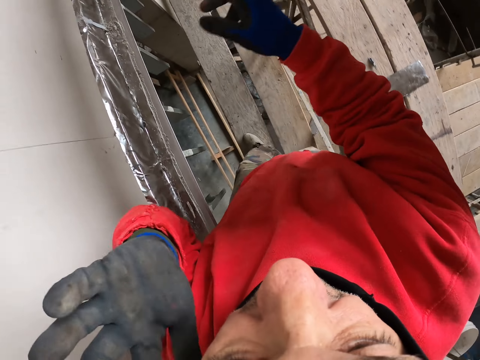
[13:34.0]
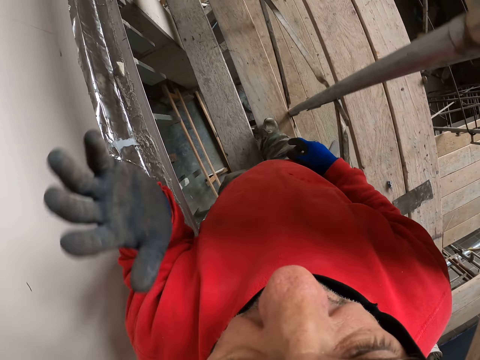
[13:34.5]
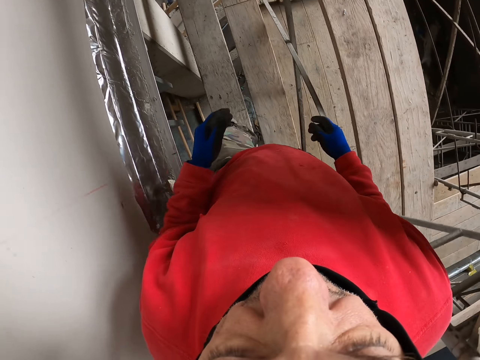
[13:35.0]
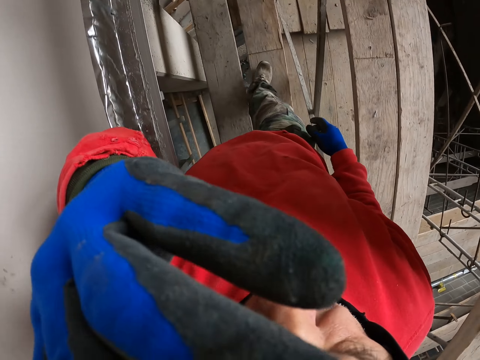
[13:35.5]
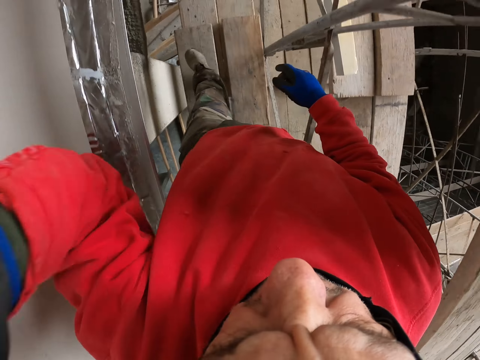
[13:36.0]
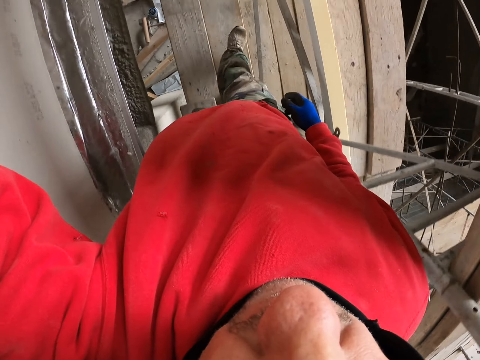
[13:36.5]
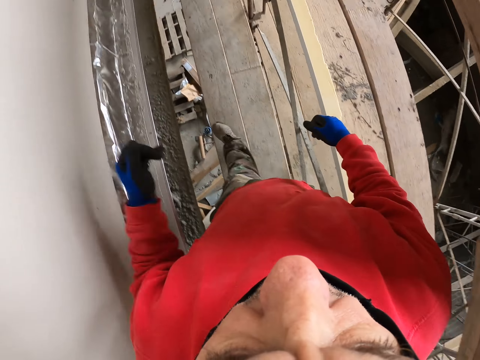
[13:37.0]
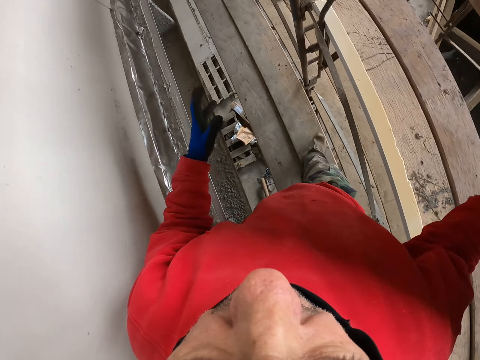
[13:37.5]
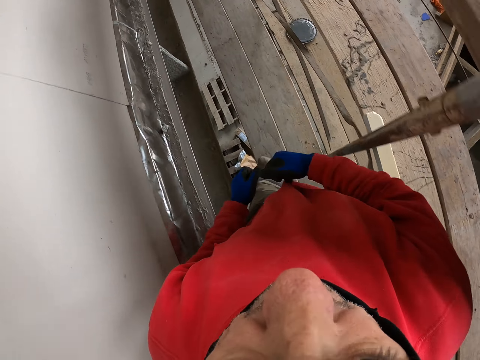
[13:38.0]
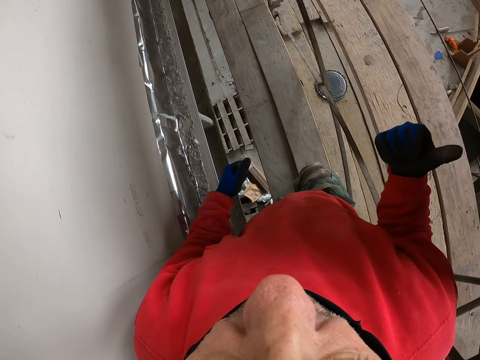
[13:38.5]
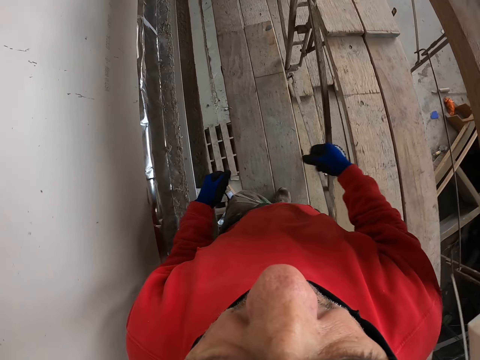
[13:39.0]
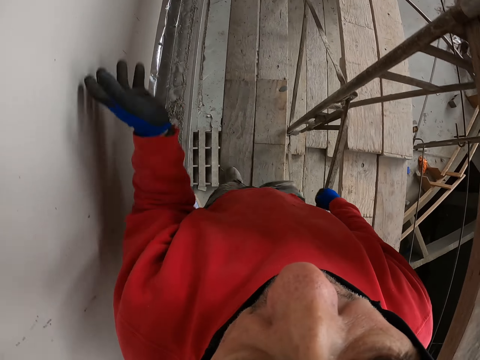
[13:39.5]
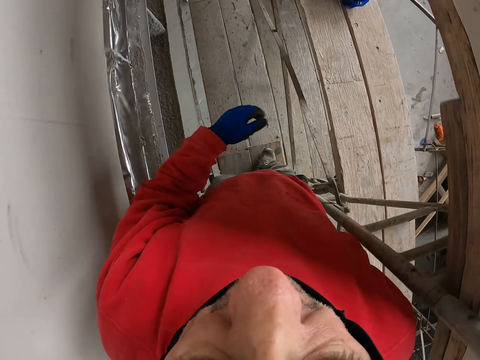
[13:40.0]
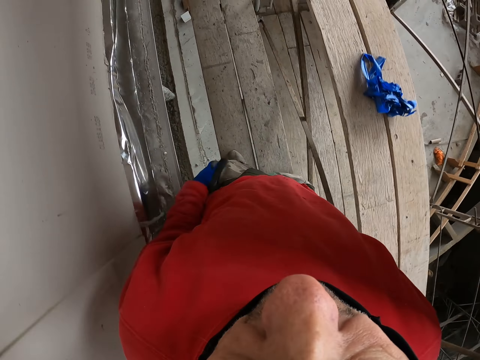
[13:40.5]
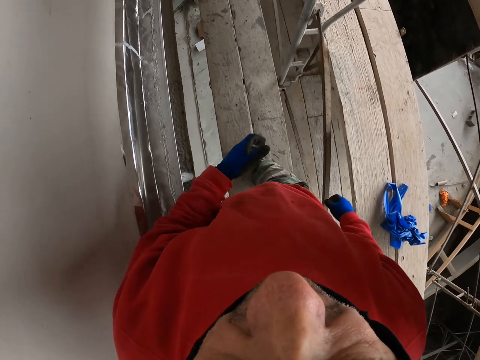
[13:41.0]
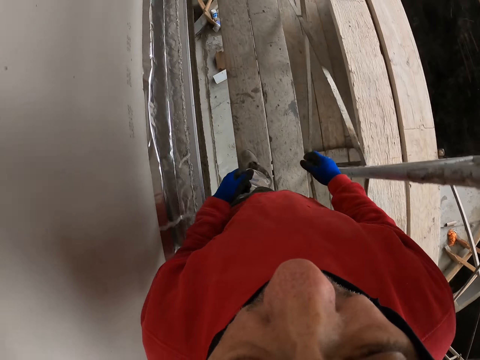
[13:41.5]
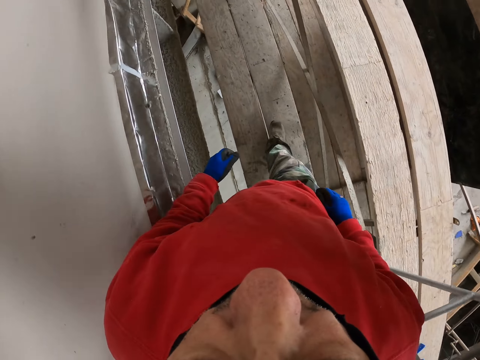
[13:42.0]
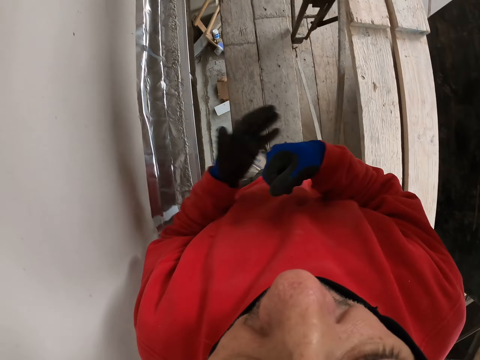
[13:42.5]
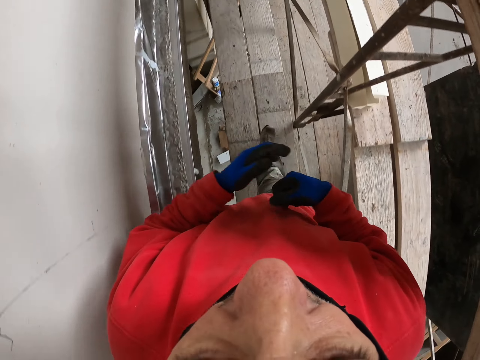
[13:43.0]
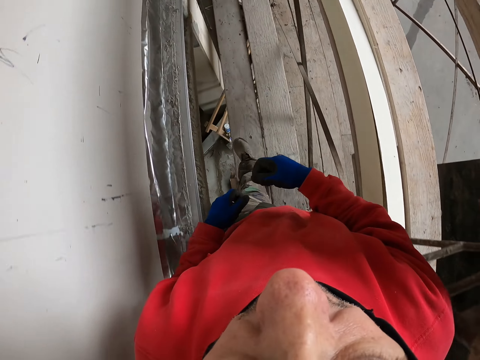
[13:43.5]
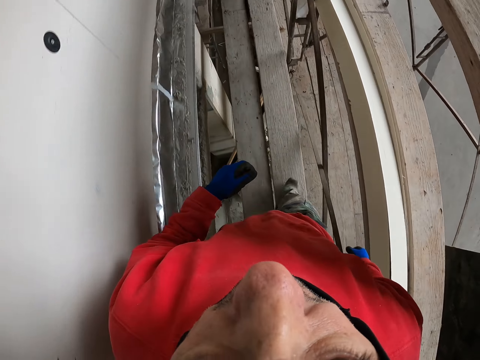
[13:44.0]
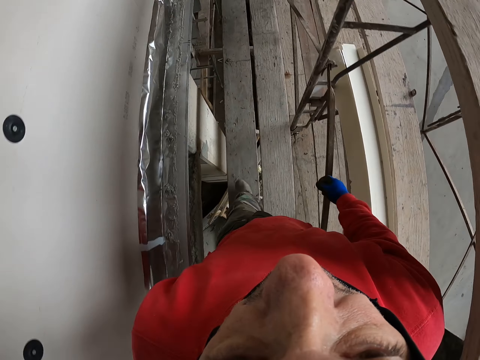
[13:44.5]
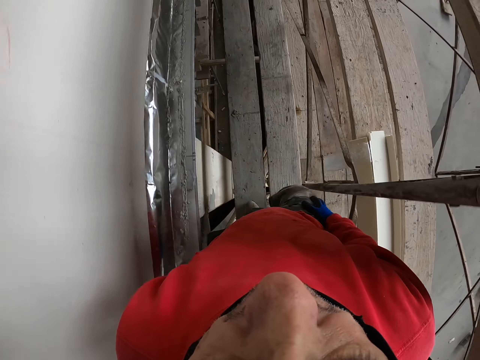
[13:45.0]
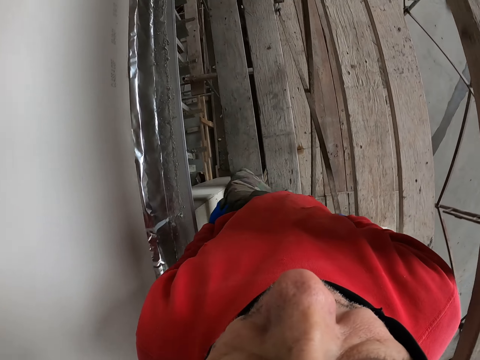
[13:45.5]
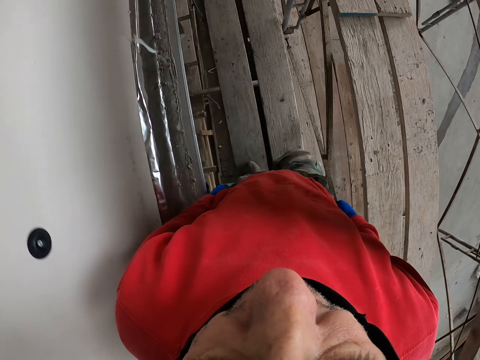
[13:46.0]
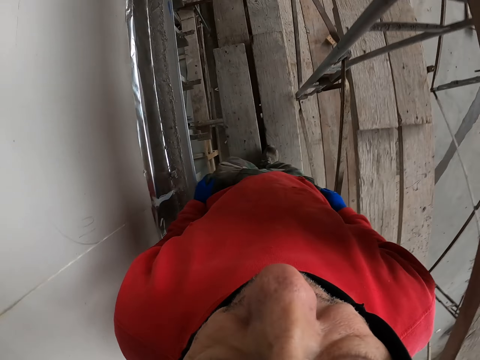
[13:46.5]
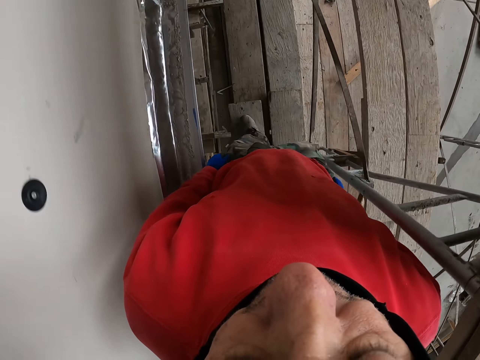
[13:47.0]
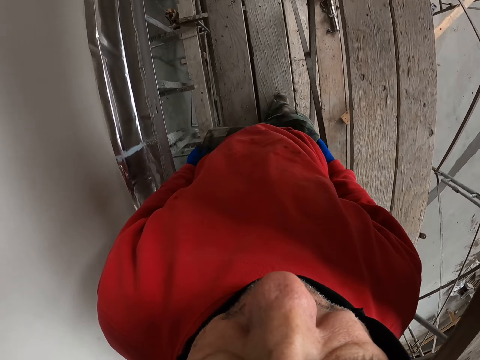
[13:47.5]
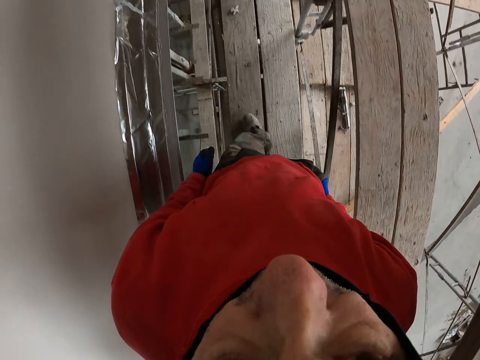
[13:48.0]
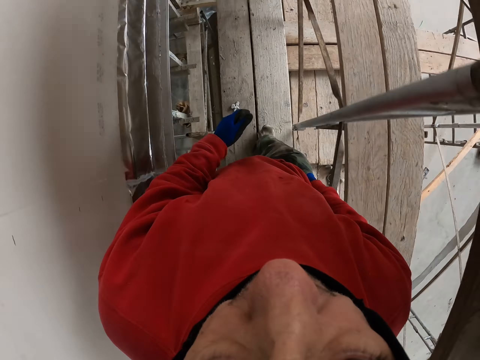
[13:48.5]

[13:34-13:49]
The camera wearer walks a few steps. He puts down his hand. He touches his face. He walks a few steps. He taps his hand.

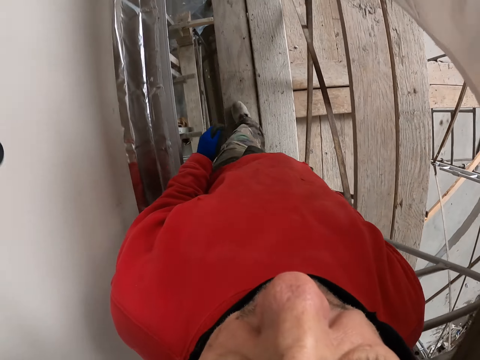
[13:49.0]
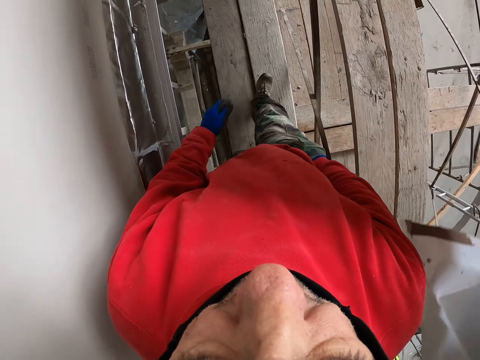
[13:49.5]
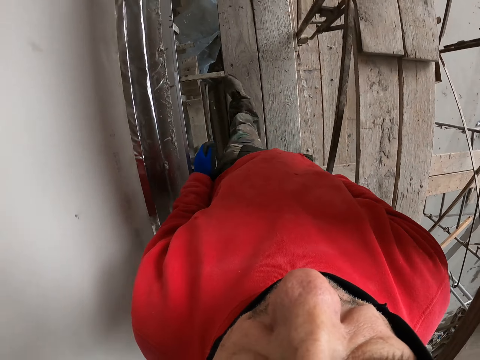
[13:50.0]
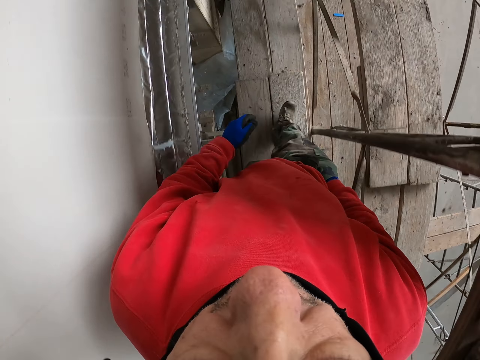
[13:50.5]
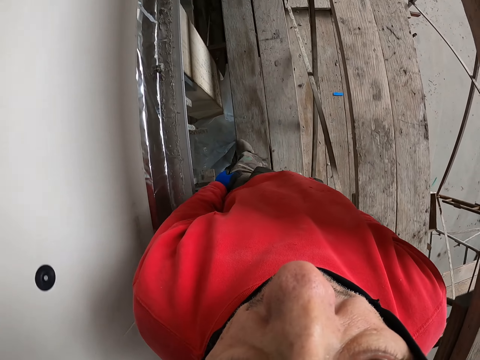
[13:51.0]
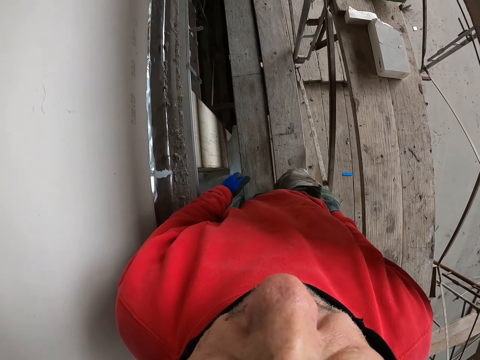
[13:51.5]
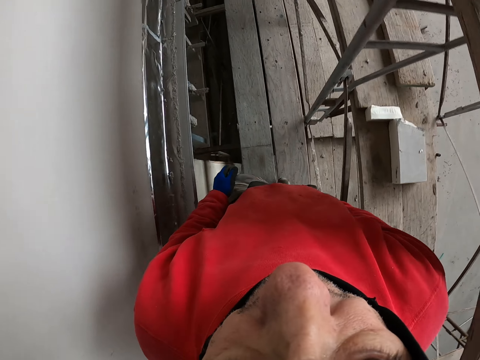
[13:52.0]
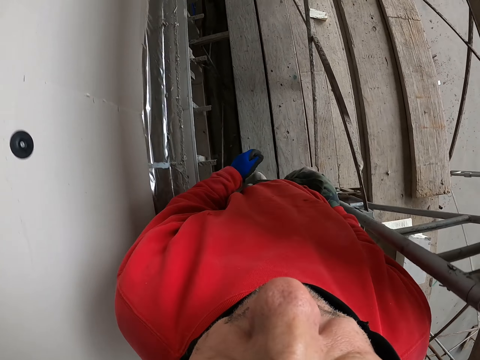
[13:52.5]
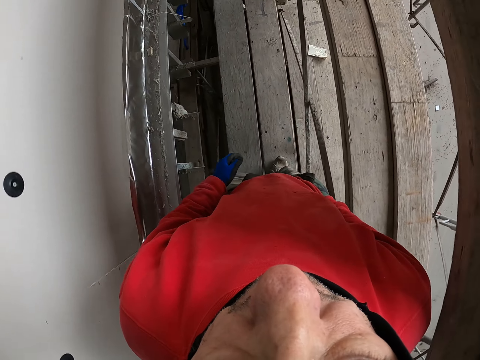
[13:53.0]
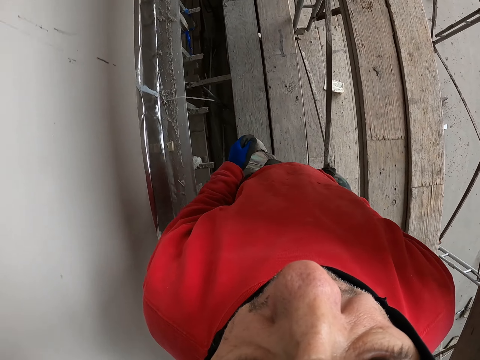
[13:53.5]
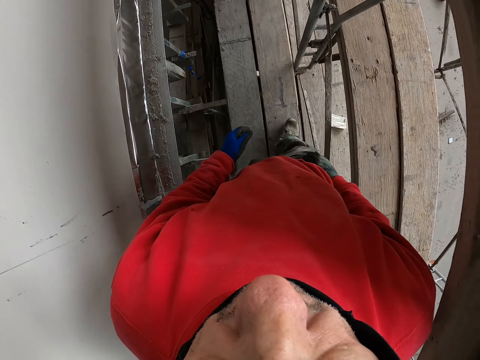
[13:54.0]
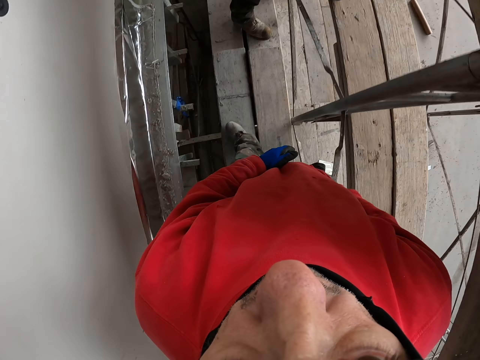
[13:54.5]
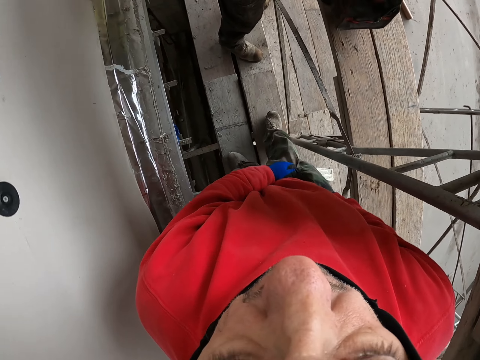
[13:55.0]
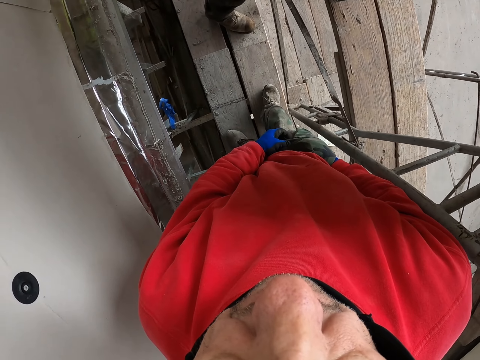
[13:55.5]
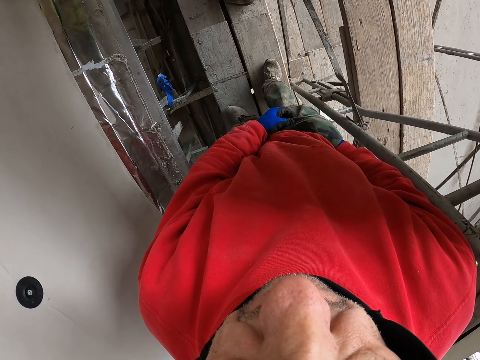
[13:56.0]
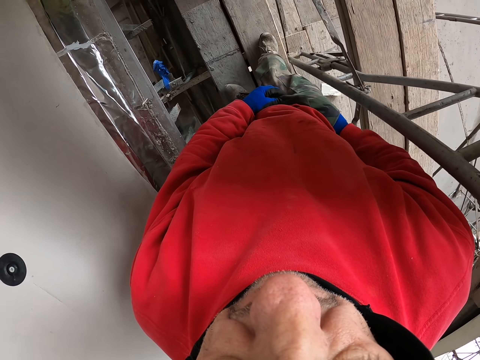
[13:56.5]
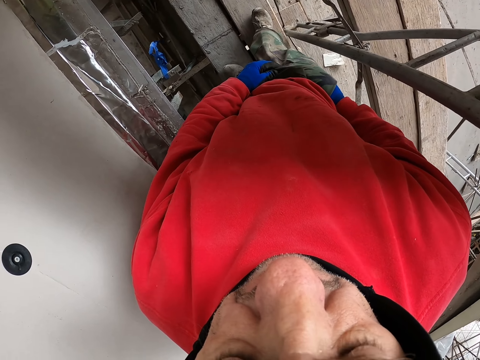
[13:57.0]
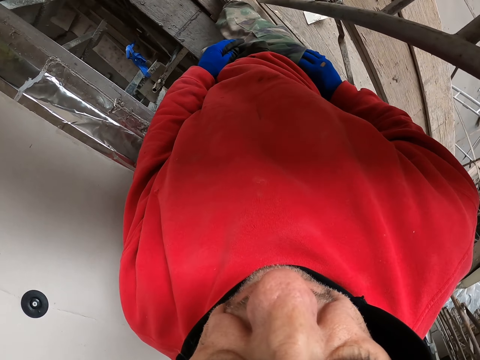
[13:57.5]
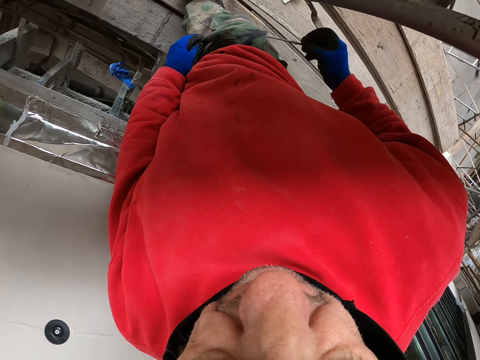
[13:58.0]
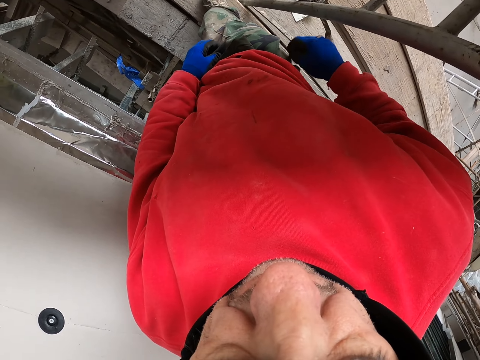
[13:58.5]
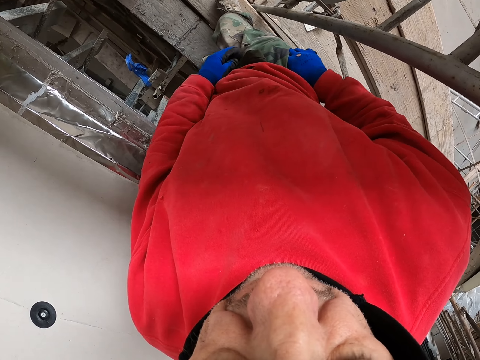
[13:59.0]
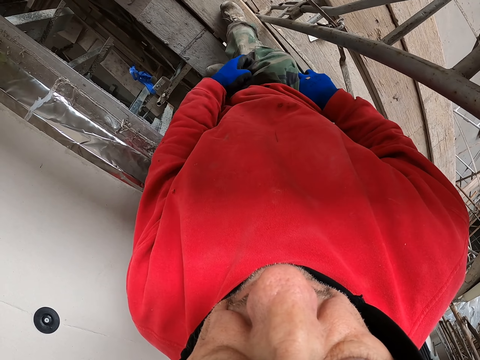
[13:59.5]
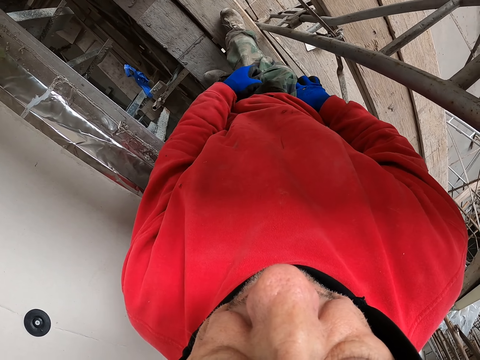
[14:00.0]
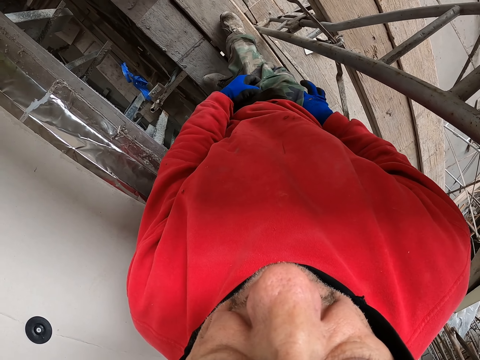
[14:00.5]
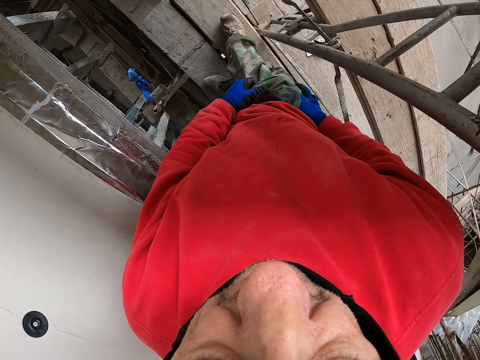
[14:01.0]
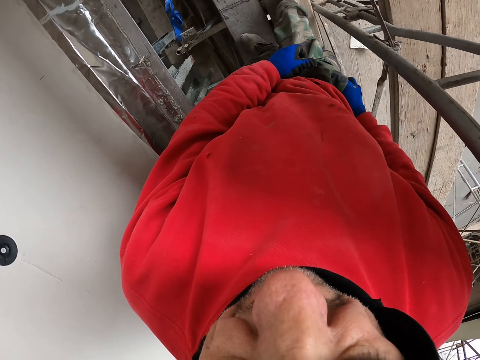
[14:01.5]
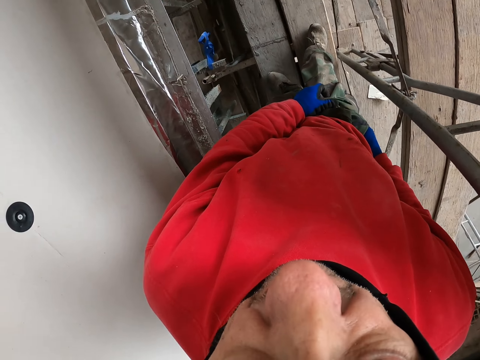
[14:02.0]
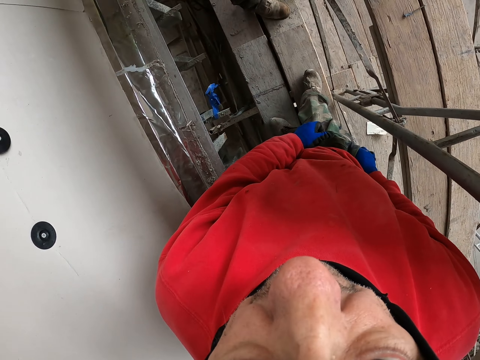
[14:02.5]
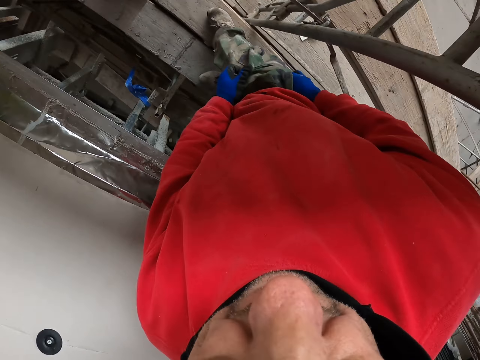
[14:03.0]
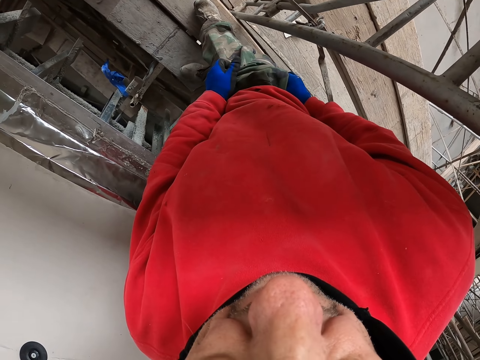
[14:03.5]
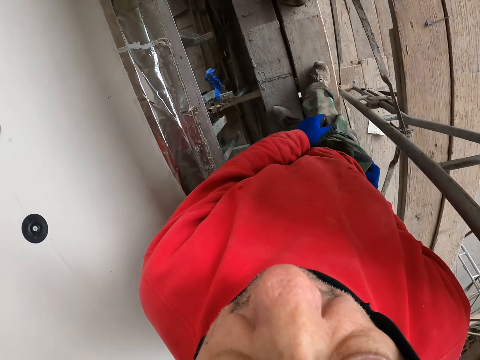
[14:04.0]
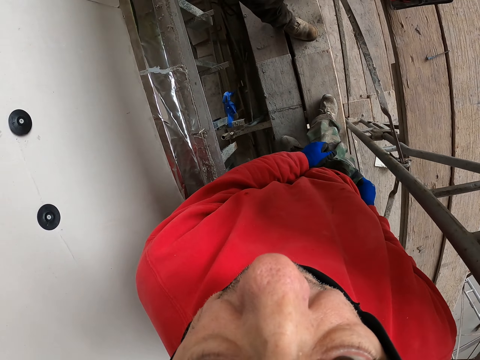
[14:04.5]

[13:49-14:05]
A man appears. The camera wearer removes the rod from his pocket. He throws the unused pen. He touches his pocket.
